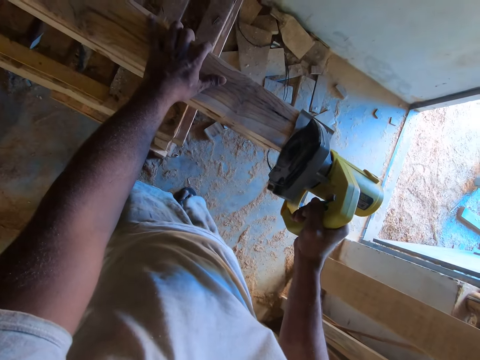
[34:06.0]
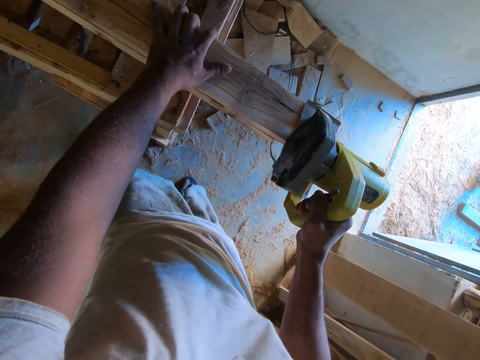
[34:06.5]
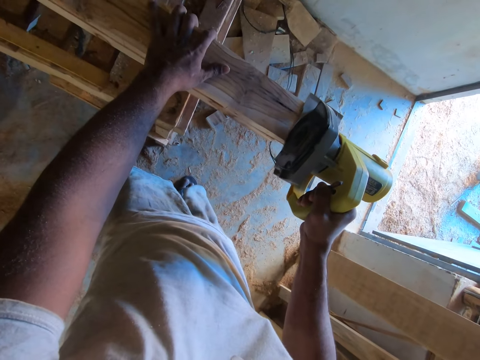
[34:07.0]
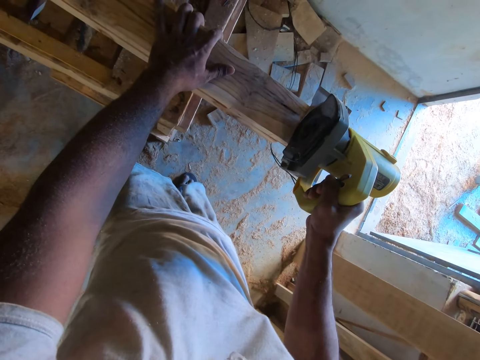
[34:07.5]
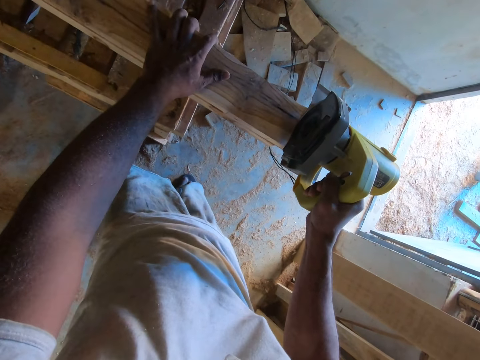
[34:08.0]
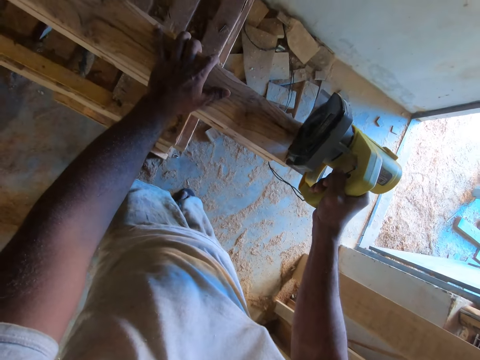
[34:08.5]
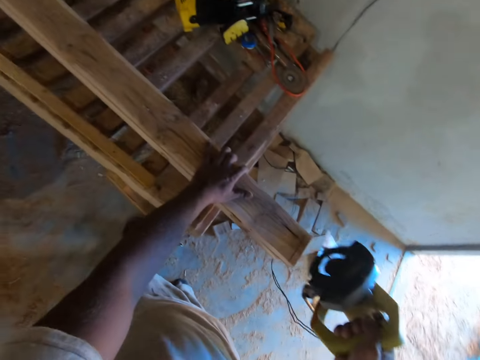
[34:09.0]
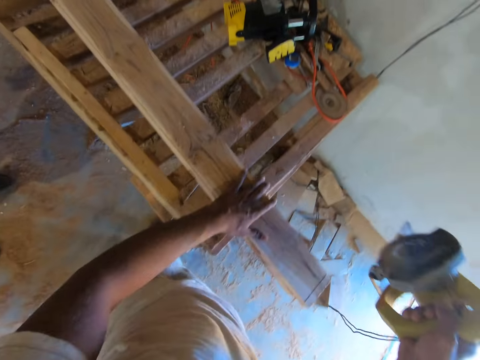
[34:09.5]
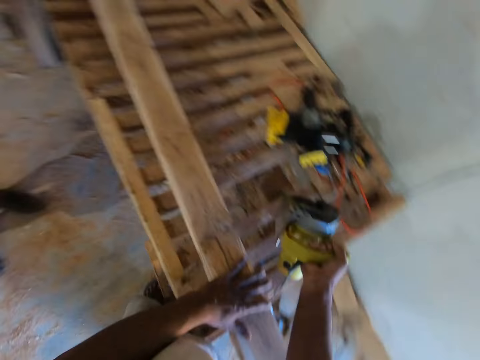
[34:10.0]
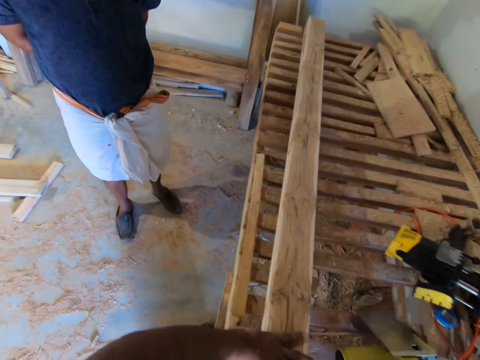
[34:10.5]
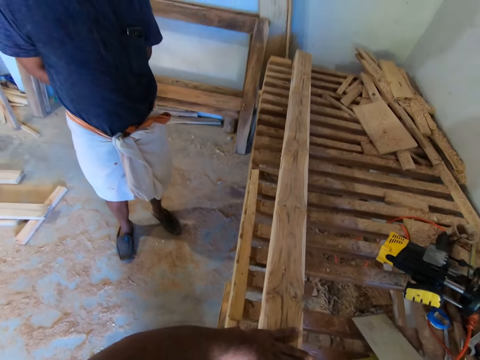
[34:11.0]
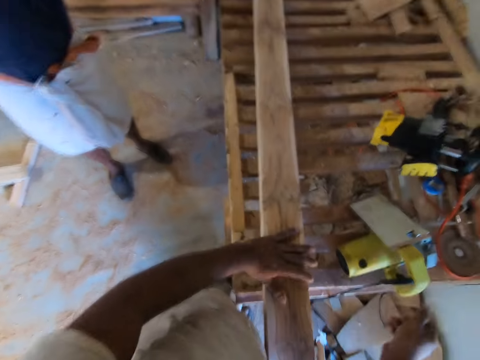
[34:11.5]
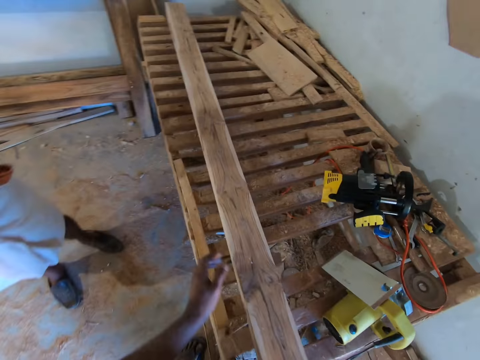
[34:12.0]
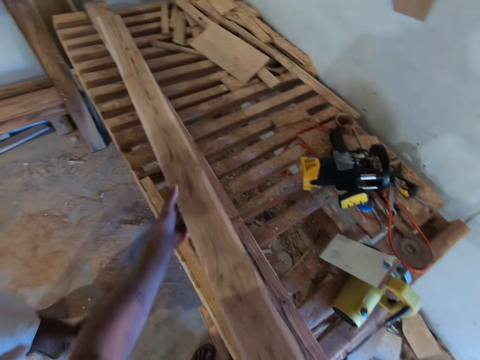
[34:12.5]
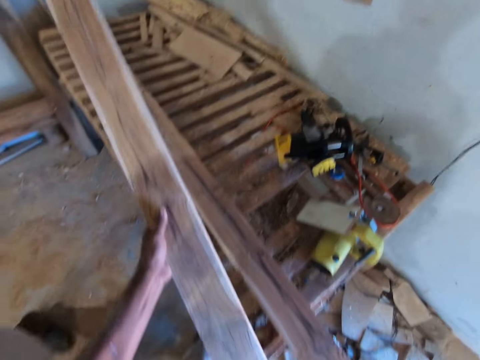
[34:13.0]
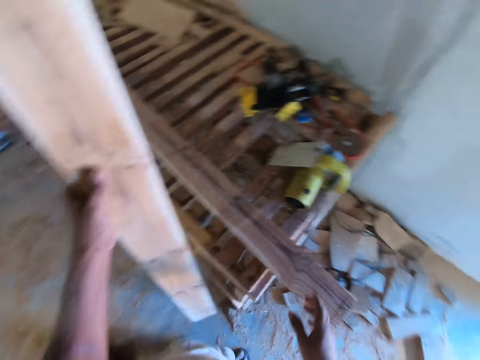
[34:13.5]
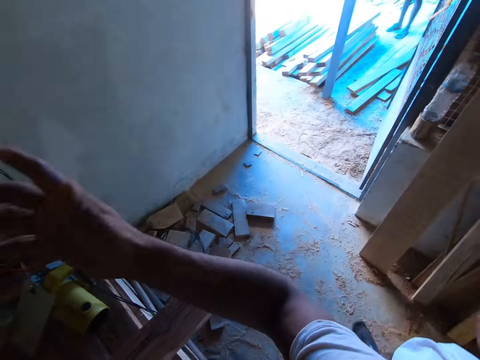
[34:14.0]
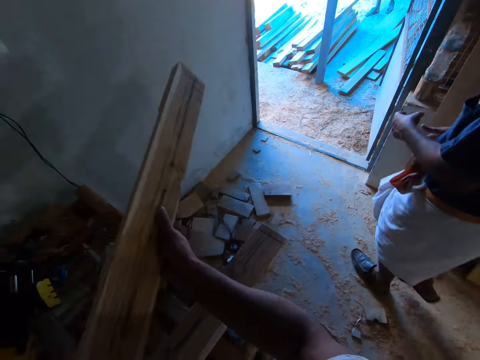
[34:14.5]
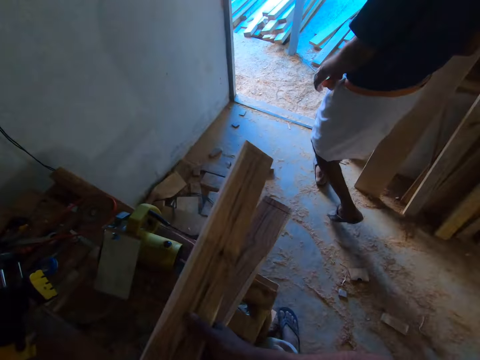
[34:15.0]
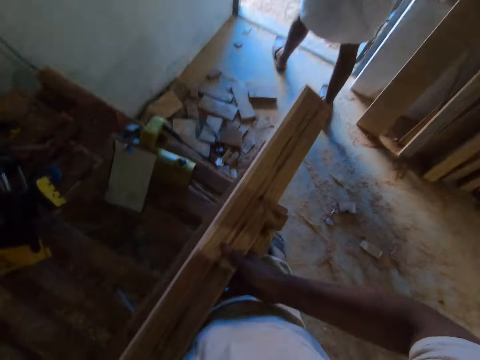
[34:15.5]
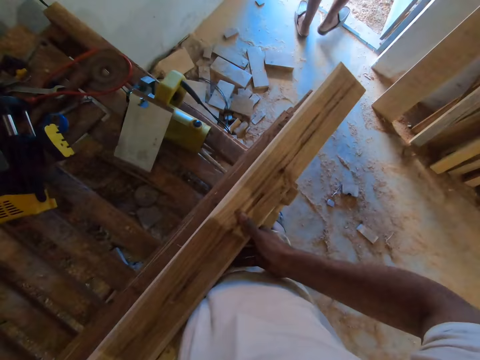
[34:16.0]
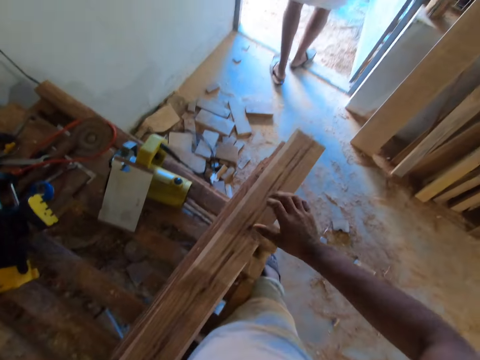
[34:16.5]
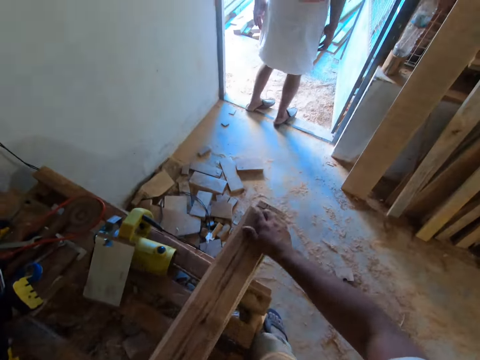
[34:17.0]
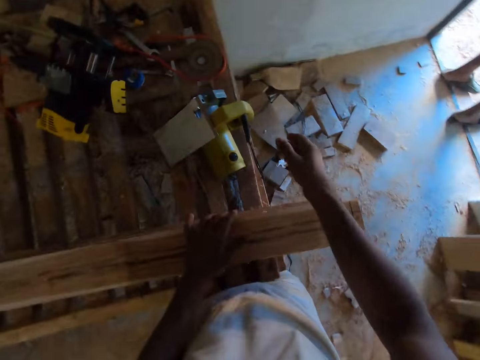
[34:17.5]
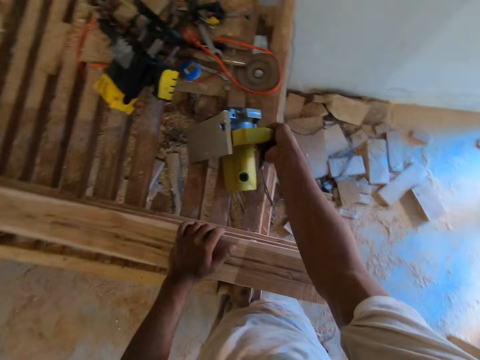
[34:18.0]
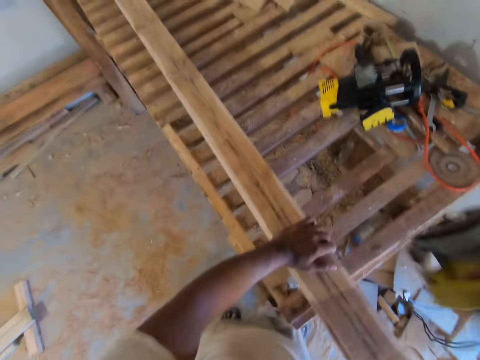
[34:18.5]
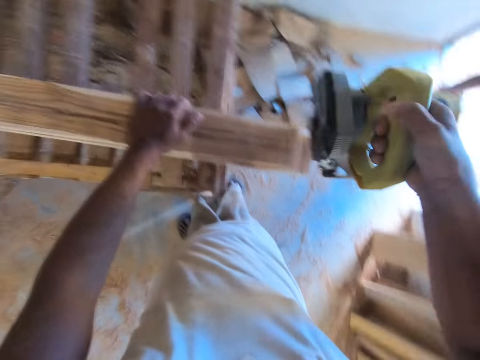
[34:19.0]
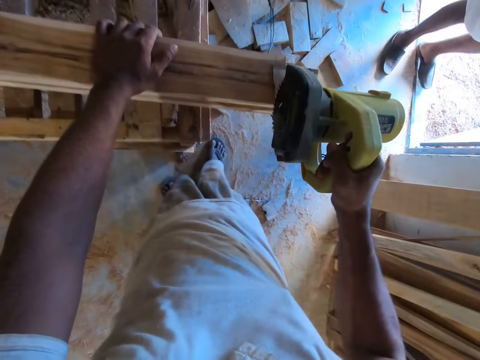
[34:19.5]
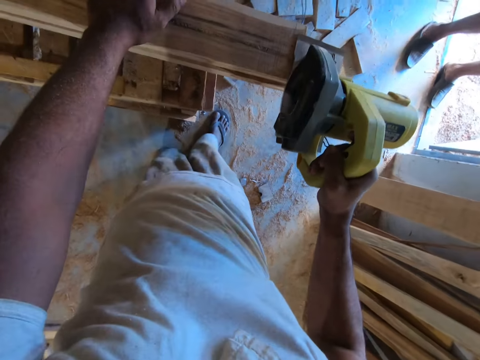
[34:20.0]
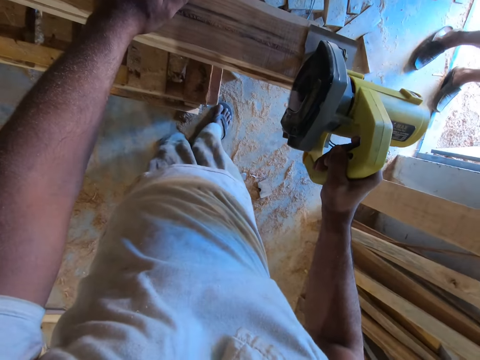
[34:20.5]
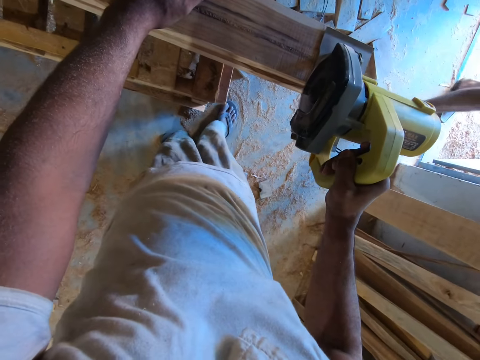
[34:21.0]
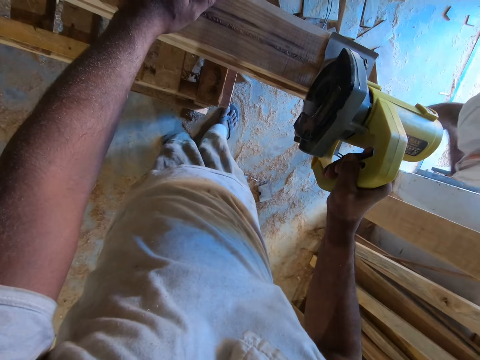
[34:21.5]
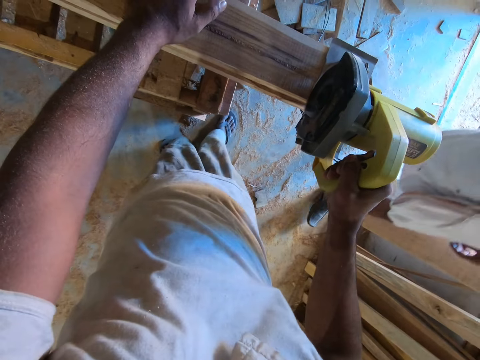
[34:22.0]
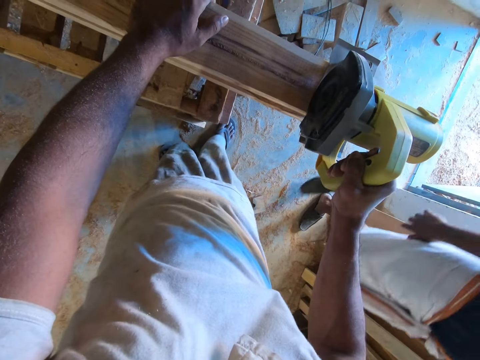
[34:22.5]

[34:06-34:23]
The camera wearer marks the wood. He drops the hand wood cutting machine on the worktable with his right hand. He flips the piece of wood with both hands. He carries the wood. A person walks around. The camera wearer drops the wood. He picks up the hand wood cutting machine from the worktable with his right hand. He cuts the piece of wood with the hand wood cutting machine in his right hand.

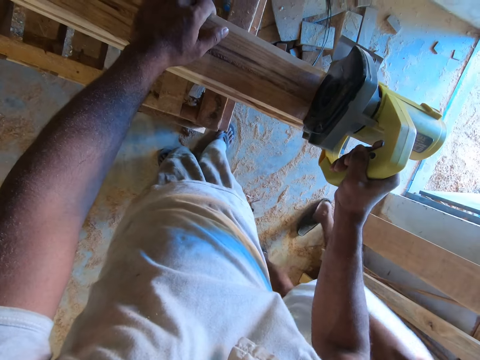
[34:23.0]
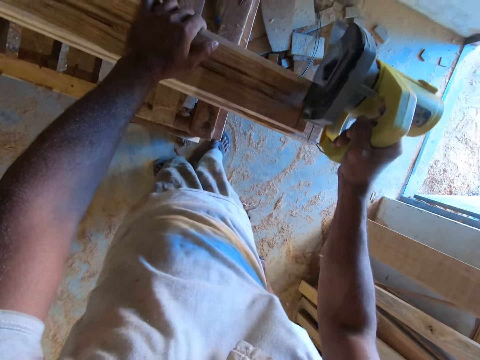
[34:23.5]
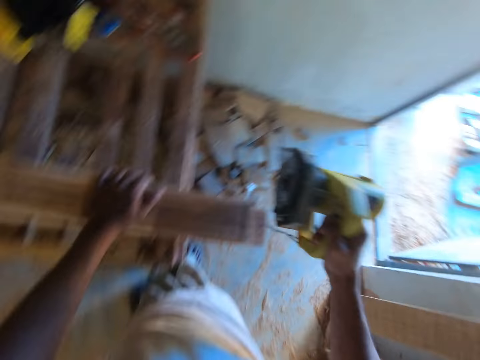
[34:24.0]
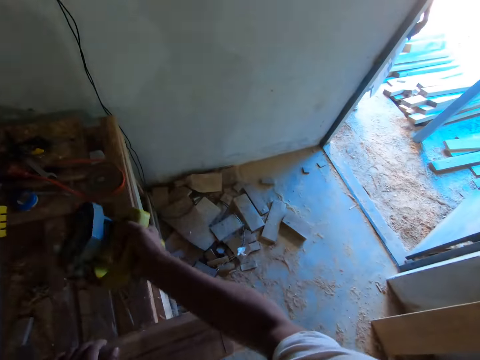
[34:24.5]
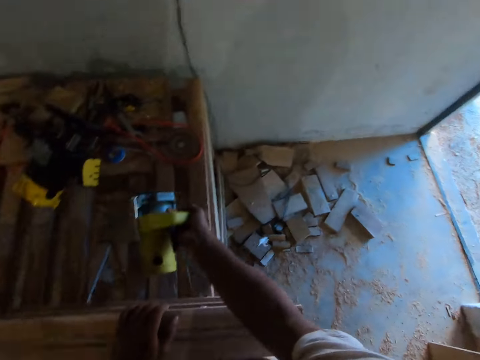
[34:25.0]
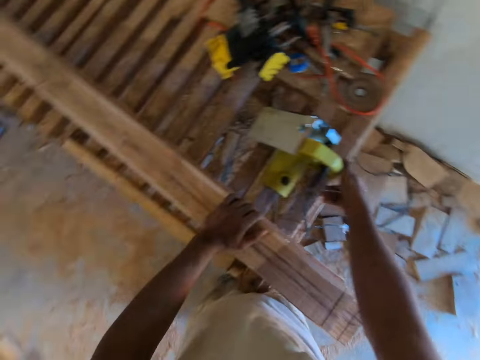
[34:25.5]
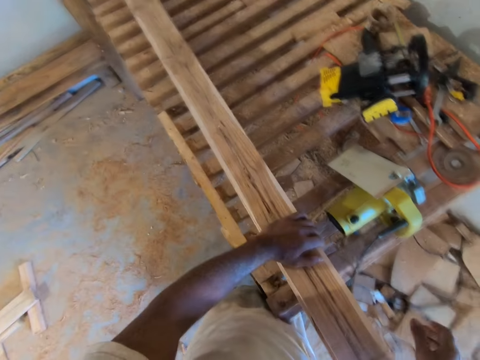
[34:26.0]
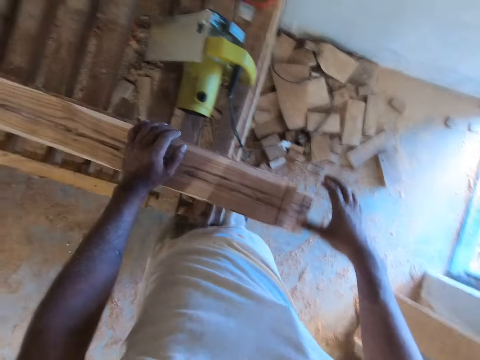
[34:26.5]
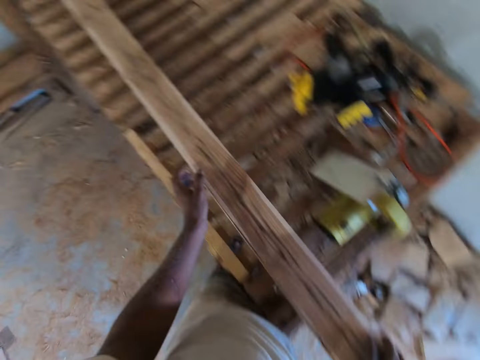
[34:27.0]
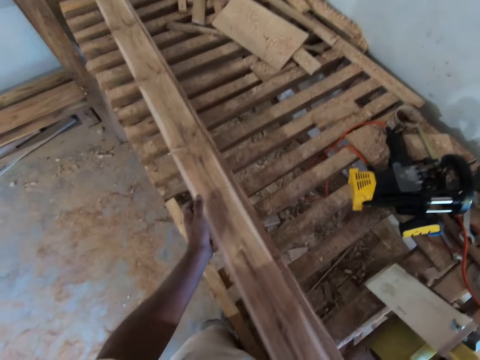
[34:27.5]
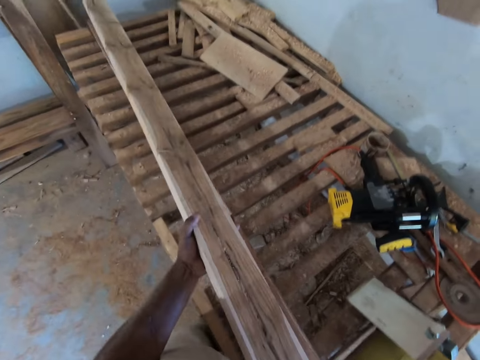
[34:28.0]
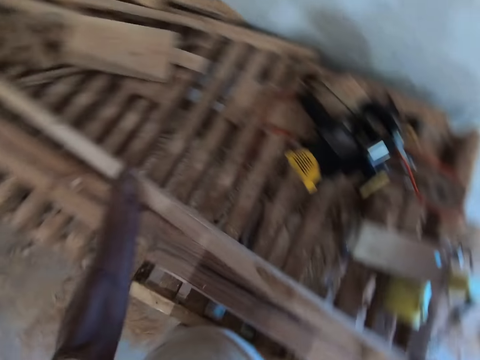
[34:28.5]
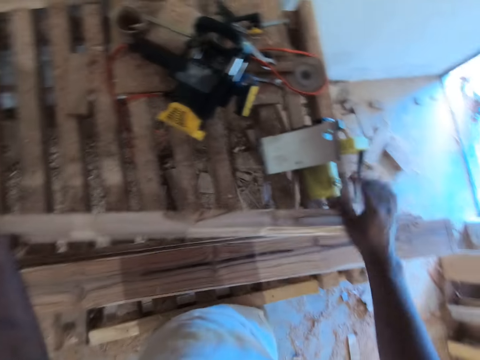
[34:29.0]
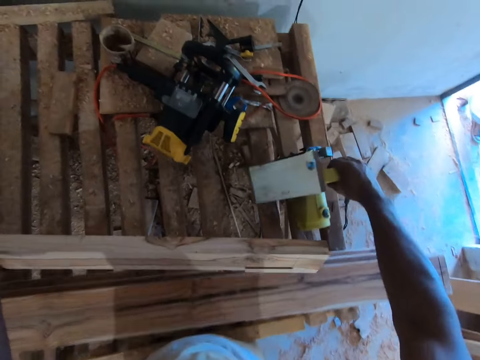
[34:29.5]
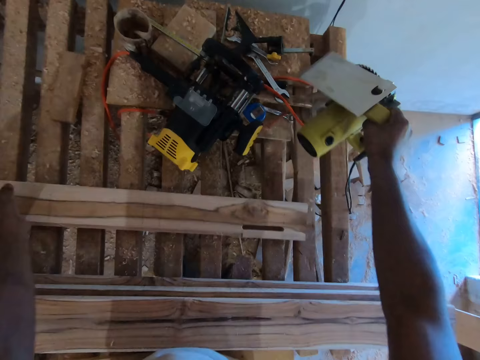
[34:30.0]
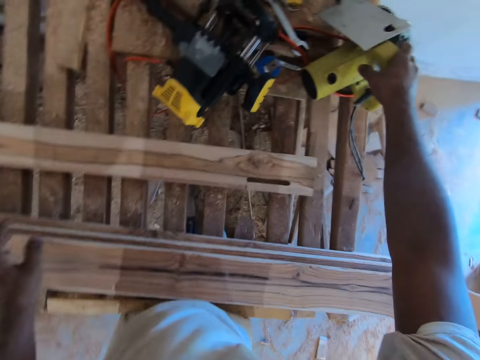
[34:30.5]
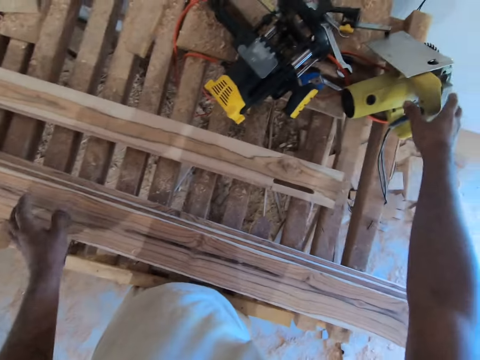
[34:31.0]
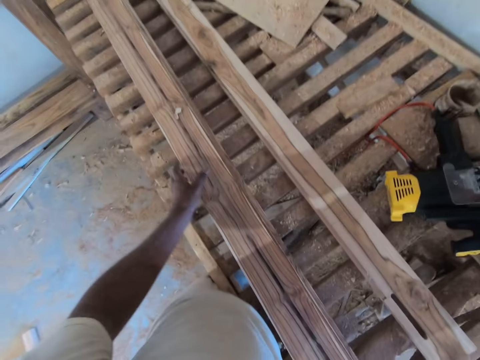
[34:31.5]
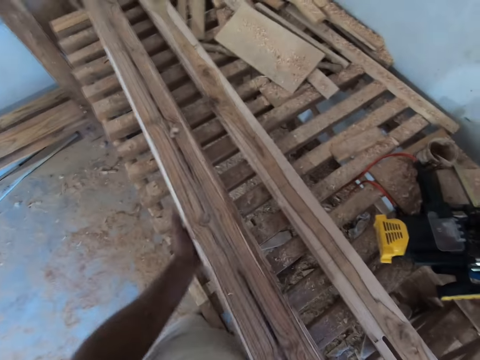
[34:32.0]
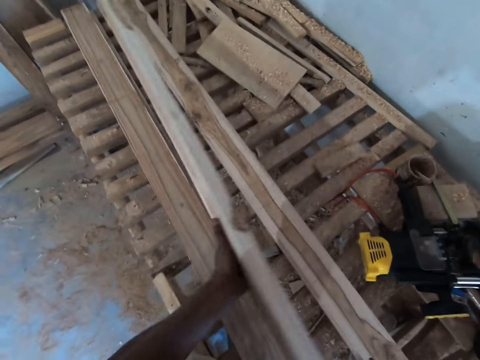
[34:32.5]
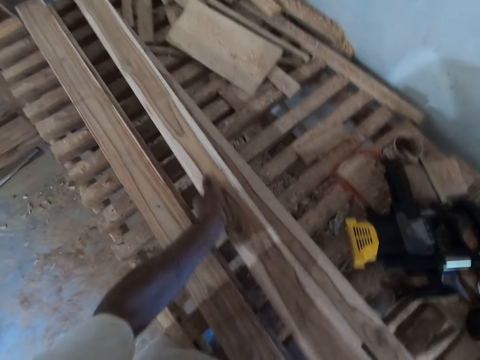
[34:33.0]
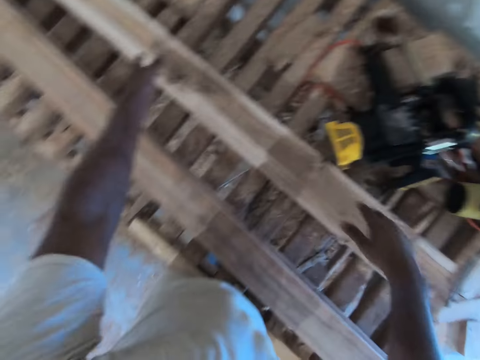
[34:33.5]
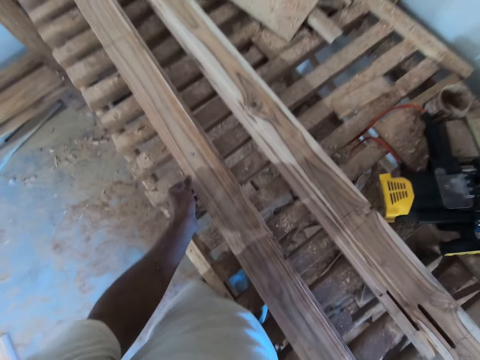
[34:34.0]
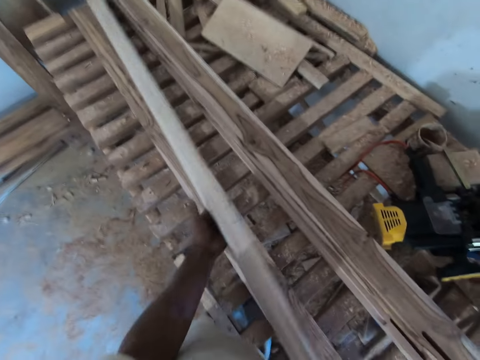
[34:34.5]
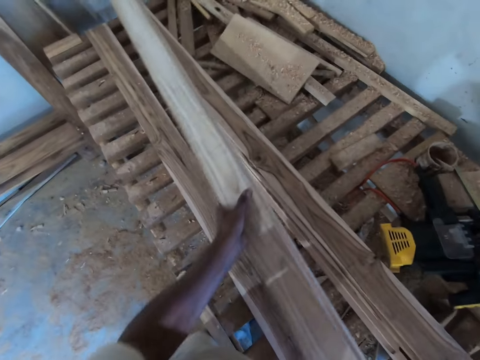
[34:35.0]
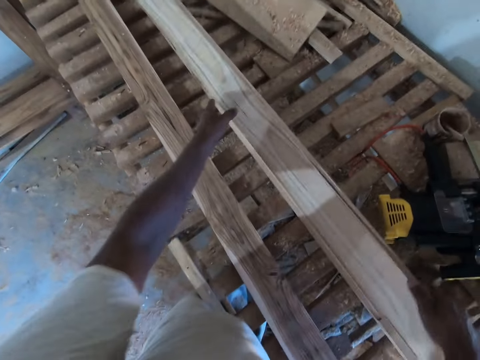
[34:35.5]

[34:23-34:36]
The camera wearer drops the hand wood cutting machine on the worktable with his right hand. He flips the piece of wood from the worktable with both hands. He carries the wood. He moves the hand wood cutting machine on the worktable with his right hand. He flips the piece of wood from the worktable with both hands. He drops the wood. He flips the piece of wood from the worktable with both hands again.
